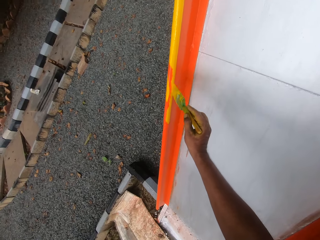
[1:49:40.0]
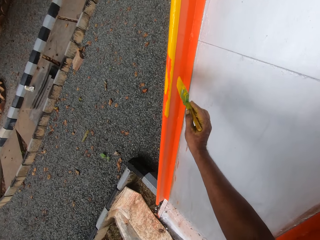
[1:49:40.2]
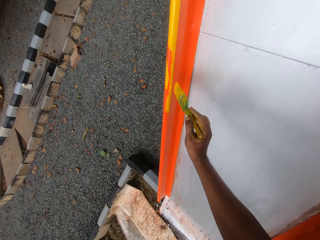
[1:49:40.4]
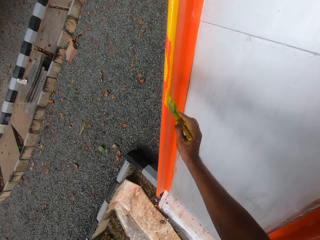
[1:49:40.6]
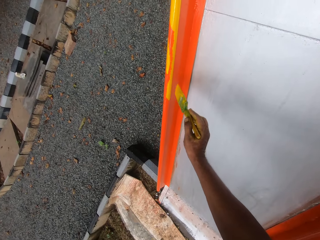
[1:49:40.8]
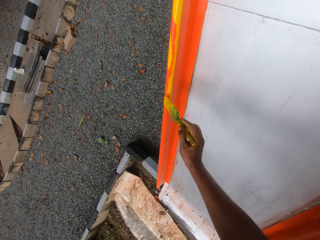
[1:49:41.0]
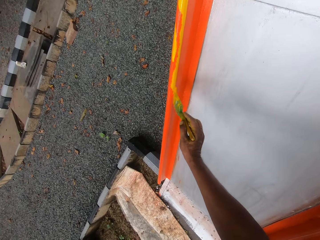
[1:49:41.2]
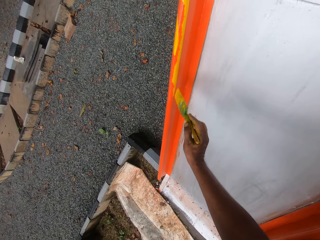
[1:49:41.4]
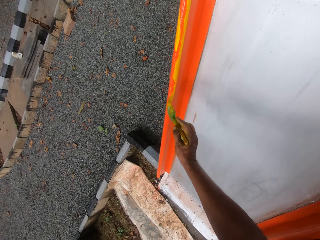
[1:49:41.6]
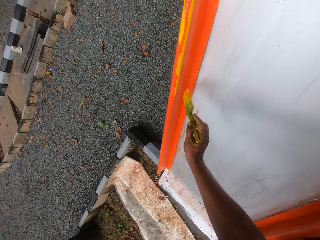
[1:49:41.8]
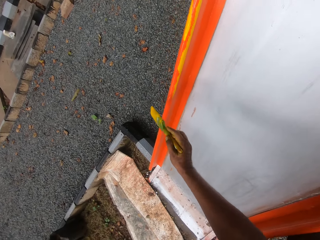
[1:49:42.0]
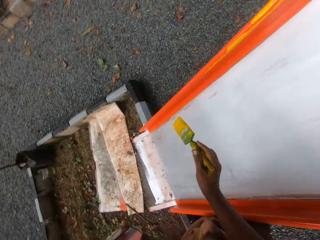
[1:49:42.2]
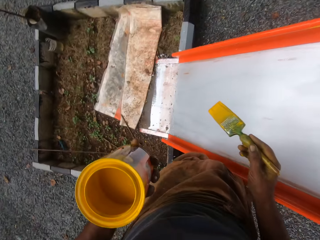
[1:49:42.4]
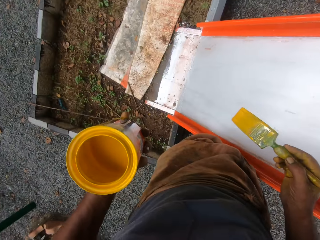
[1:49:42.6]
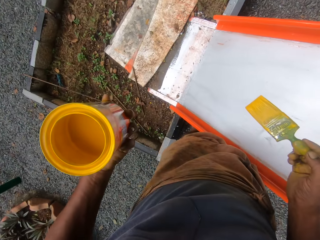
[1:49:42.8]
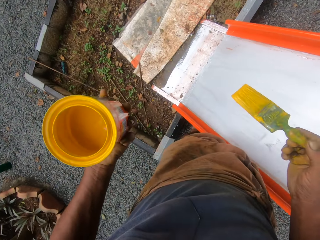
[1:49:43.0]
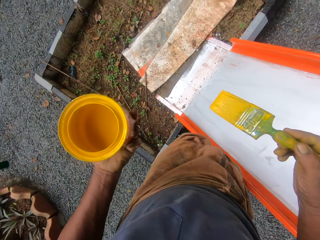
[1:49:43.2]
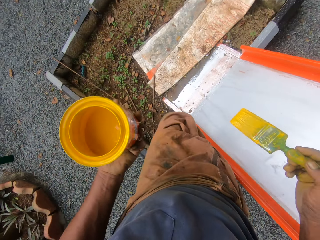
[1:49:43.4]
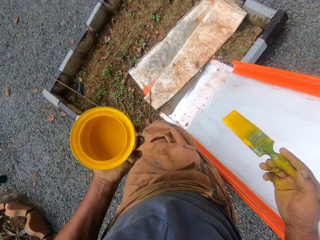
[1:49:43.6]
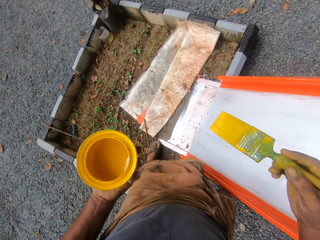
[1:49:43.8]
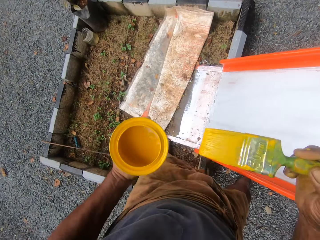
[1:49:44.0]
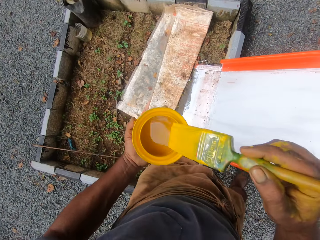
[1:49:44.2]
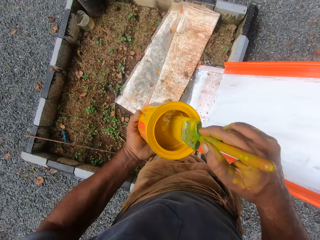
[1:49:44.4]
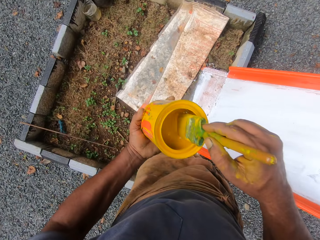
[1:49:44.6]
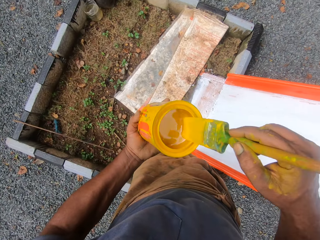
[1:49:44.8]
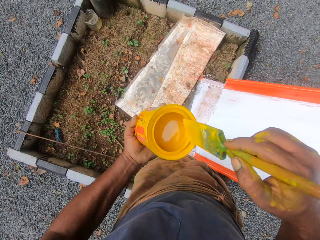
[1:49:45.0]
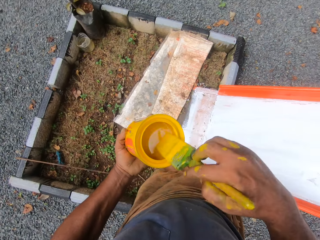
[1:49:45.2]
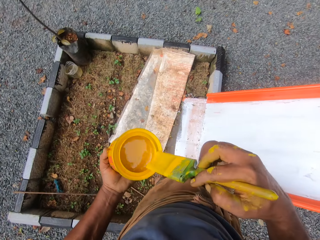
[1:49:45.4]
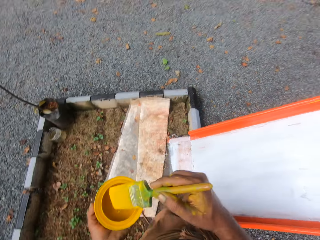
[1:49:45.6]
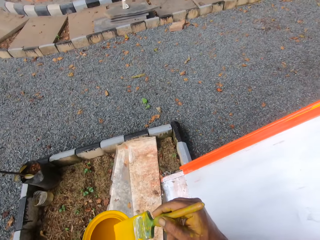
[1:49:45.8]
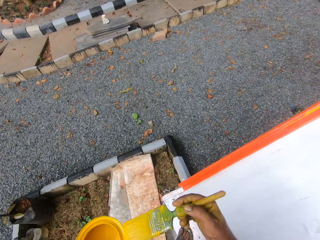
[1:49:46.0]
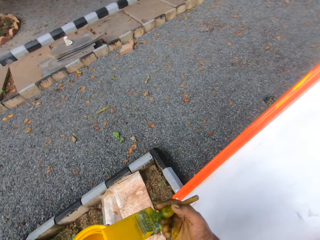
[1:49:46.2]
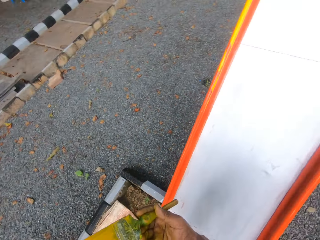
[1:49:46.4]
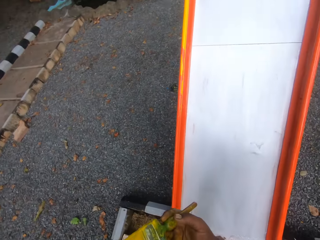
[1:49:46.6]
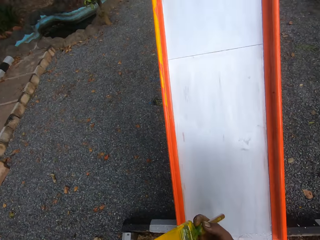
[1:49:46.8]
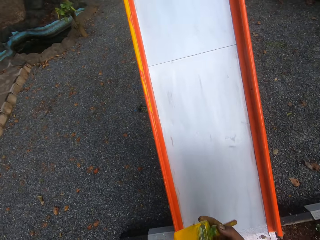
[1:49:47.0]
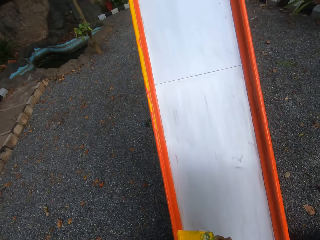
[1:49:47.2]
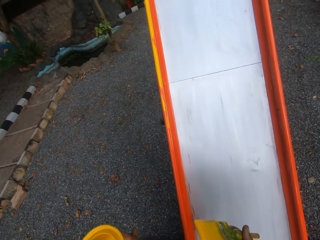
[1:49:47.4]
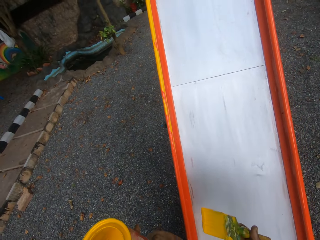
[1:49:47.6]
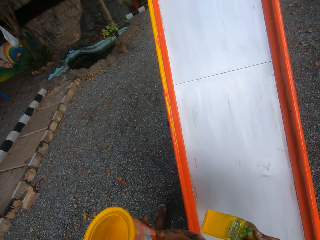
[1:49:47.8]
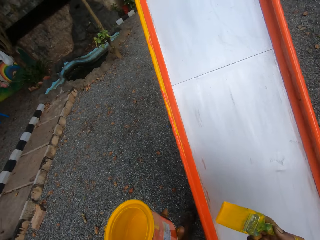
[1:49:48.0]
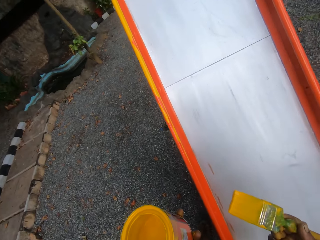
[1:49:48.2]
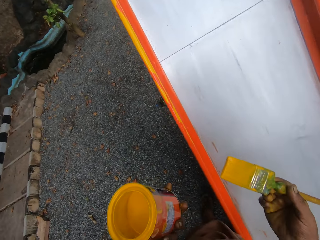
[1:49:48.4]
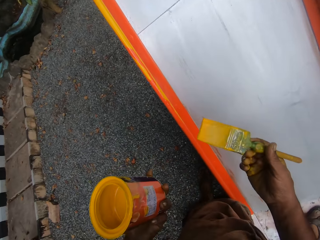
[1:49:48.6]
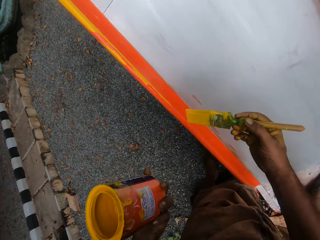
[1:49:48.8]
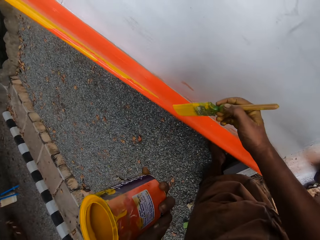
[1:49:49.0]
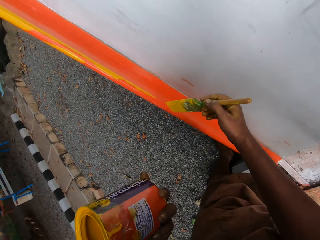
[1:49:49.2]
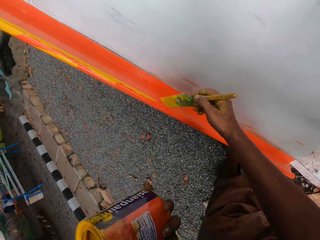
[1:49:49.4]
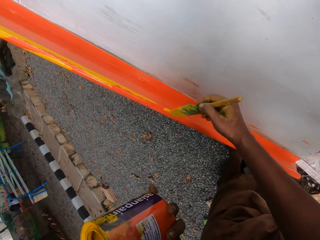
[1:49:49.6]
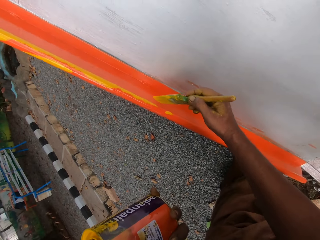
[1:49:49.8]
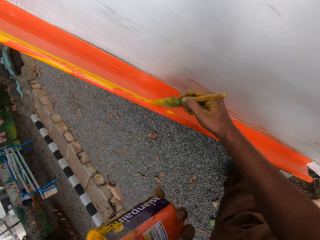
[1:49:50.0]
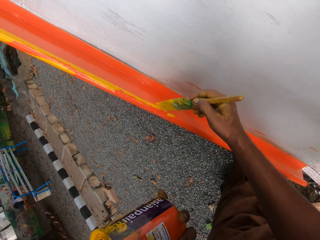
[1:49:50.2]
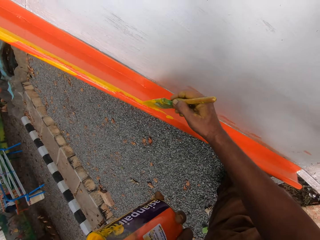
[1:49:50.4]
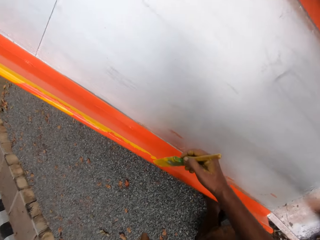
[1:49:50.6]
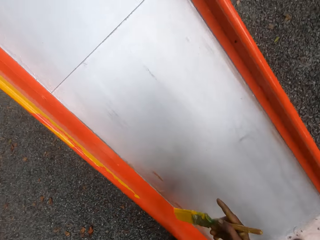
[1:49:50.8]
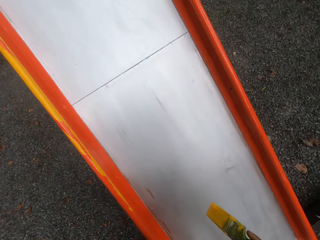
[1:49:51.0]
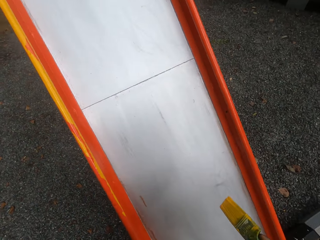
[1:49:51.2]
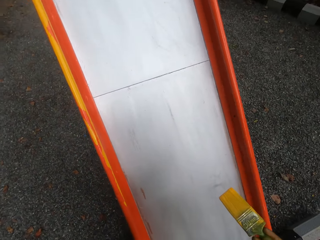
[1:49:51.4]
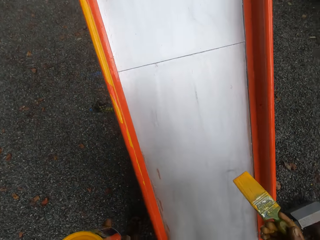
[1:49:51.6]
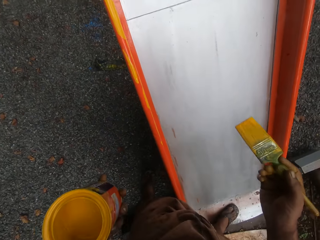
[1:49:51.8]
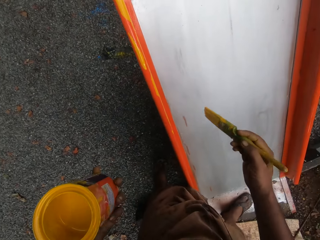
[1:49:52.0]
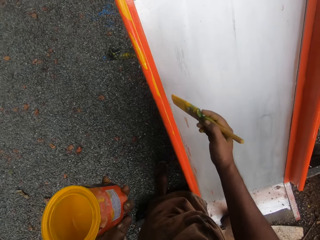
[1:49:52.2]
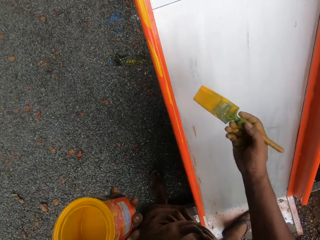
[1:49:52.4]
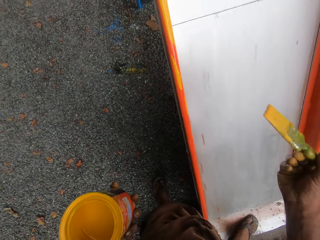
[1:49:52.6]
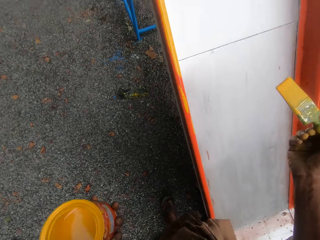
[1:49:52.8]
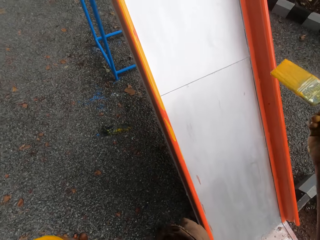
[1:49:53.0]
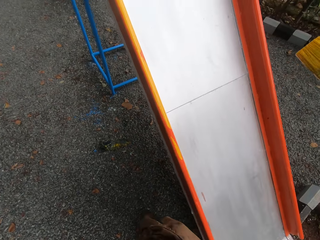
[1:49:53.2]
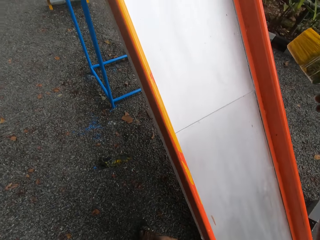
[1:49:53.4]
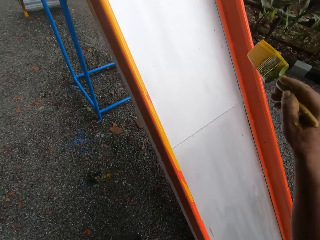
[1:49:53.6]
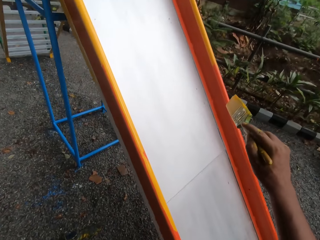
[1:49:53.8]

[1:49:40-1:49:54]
The camera wearer dips the brush in paint. They paint the swing.

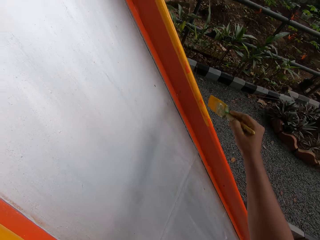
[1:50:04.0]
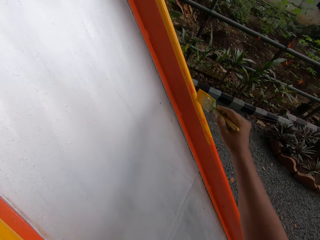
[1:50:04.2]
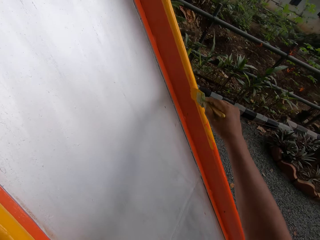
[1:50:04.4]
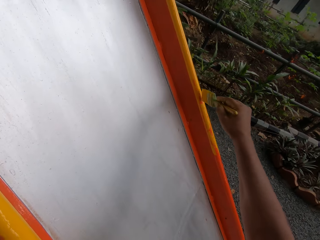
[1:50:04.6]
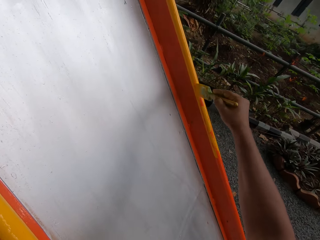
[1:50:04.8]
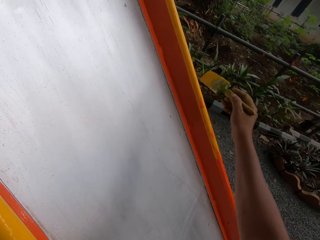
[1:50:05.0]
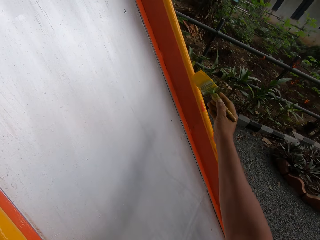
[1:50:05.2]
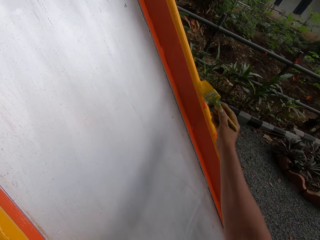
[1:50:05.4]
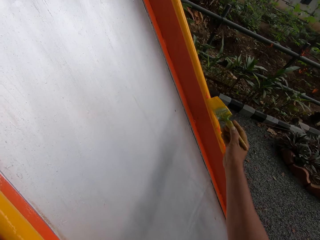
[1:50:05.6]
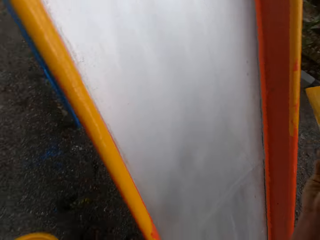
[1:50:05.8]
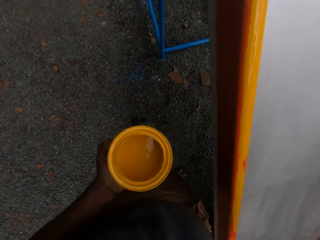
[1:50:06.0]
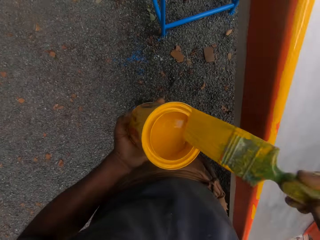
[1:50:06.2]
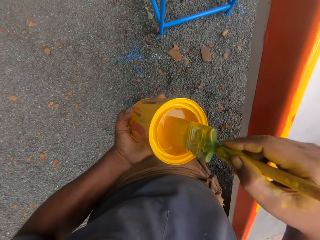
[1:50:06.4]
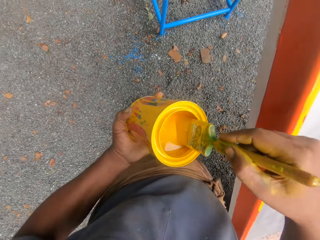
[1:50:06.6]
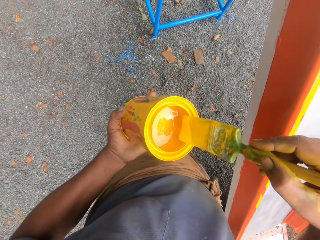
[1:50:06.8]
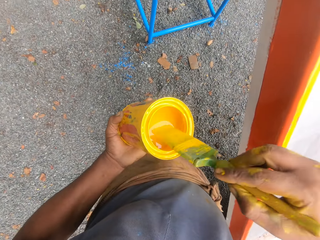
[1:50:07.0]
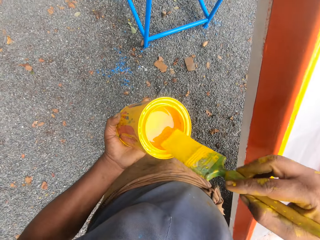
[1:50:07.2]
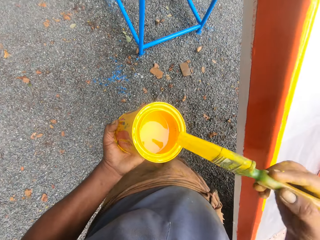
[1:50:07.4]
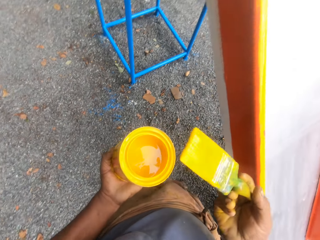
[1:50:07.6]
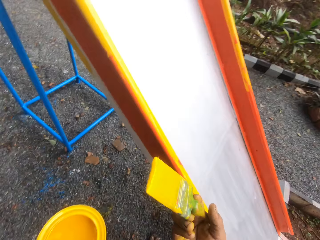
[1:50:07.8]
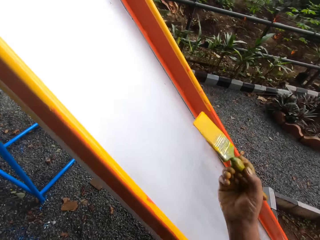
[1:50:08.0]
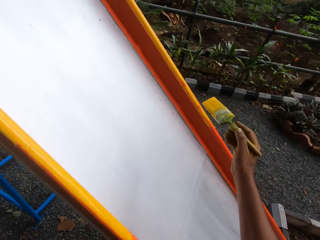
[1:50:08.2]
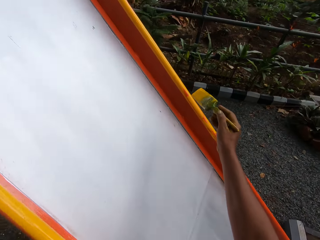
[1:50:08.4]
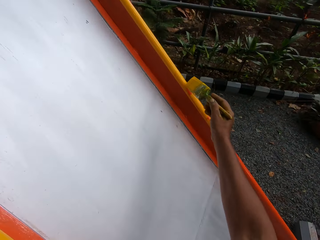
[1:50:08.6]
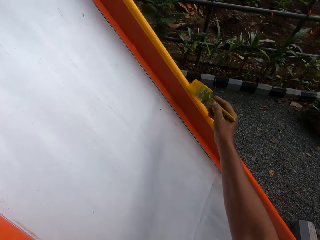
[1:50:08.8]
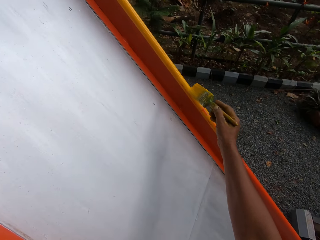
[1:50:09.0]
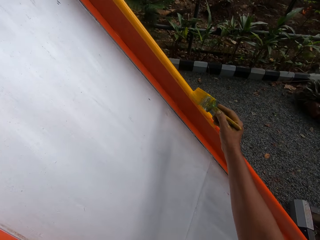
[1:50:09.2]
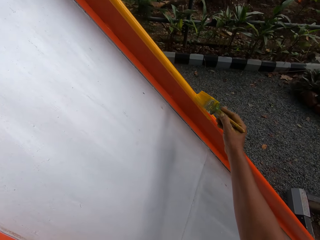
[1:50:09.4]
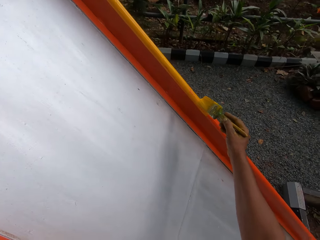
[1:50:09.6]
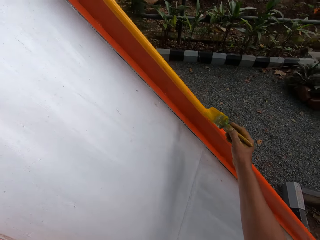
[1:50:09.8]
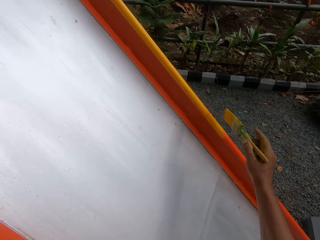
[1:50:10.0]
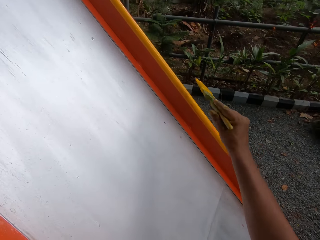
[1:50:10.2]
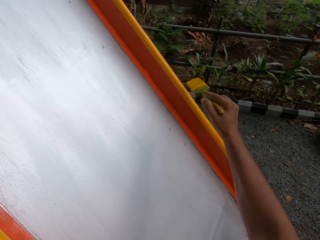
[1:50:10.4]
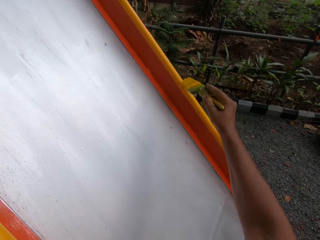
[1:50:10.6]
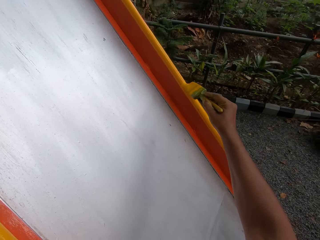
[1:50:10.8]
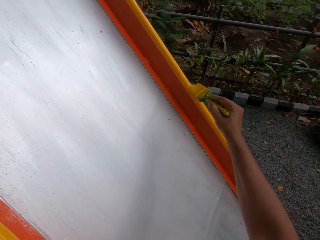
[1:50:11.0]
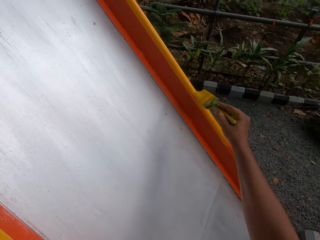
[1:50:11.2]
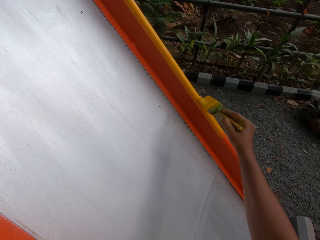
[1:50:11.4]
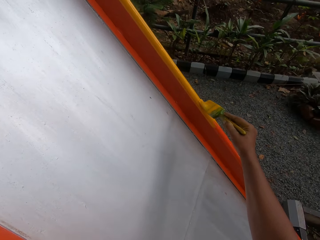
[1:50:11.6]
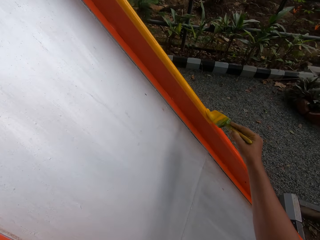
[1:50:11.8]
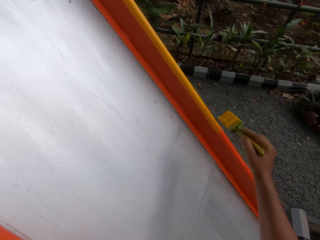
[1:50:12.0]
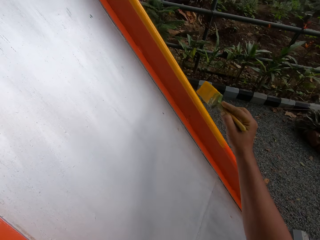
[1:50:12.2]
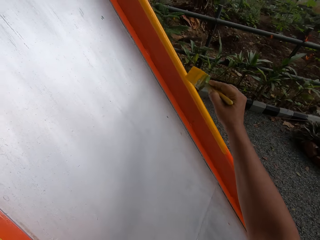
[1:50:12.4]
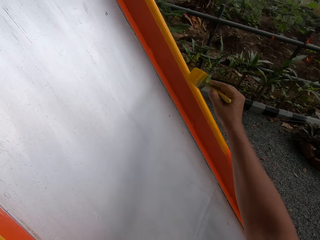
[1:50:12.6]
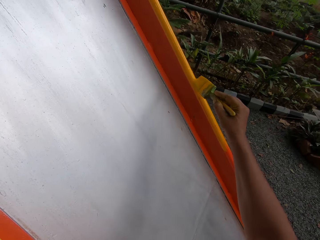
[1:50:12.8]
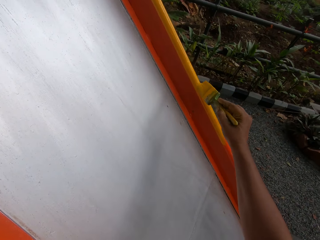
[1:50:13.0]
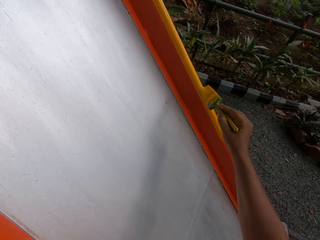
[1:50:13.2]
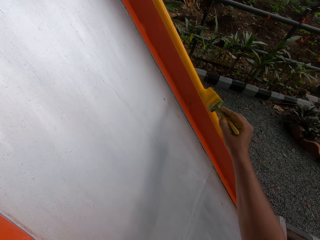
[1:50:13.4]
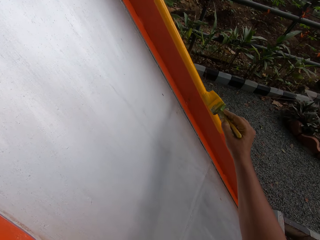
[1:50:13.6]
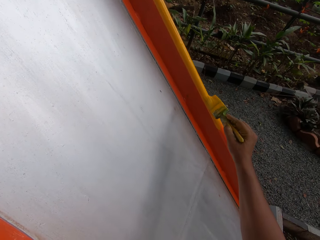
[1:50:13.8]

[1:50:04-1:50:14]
The camera wearer dips the brush in paint. They paint the swing.
